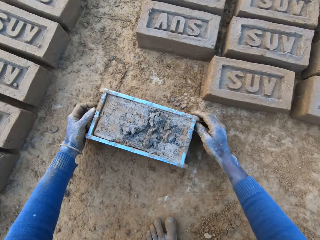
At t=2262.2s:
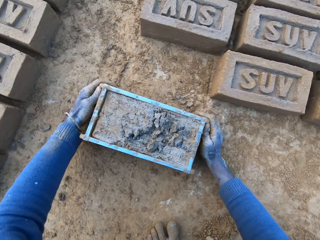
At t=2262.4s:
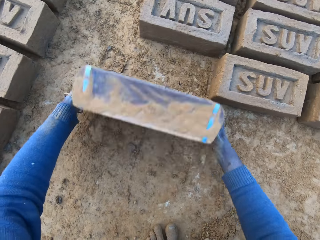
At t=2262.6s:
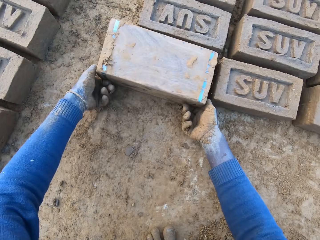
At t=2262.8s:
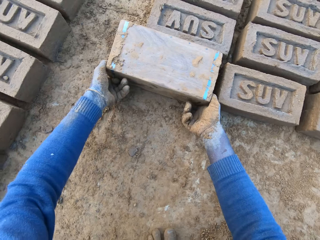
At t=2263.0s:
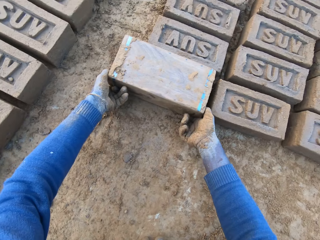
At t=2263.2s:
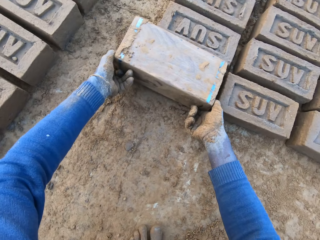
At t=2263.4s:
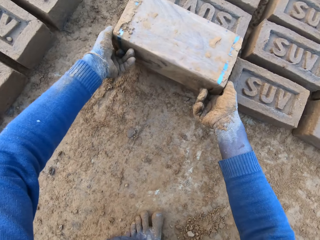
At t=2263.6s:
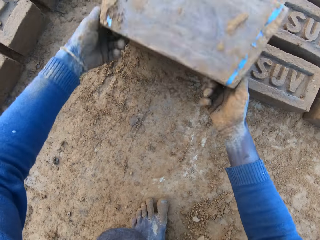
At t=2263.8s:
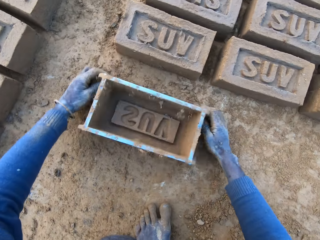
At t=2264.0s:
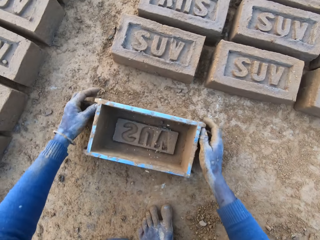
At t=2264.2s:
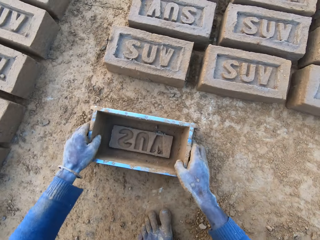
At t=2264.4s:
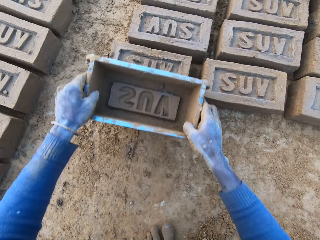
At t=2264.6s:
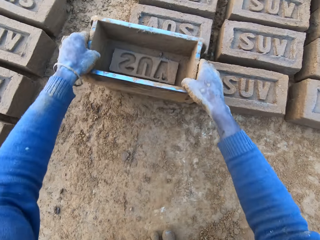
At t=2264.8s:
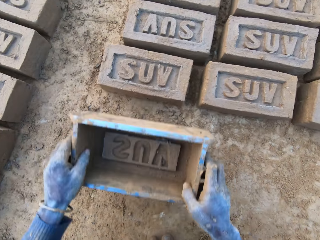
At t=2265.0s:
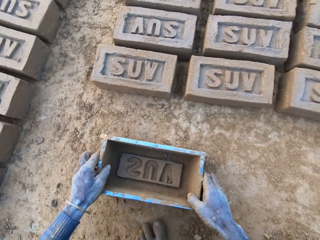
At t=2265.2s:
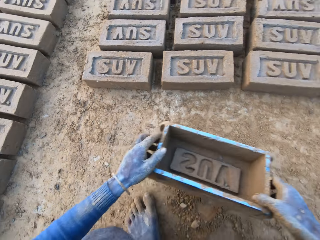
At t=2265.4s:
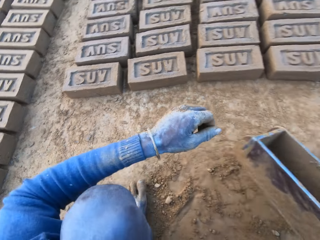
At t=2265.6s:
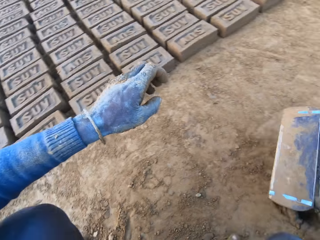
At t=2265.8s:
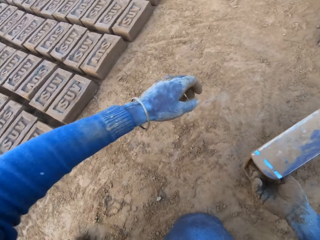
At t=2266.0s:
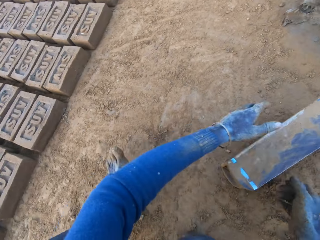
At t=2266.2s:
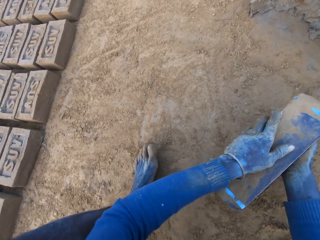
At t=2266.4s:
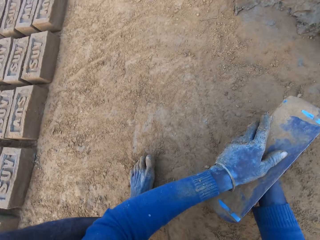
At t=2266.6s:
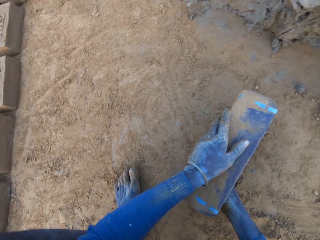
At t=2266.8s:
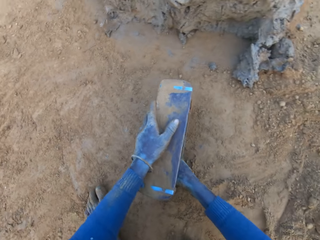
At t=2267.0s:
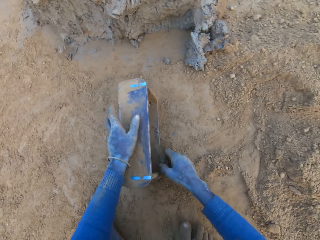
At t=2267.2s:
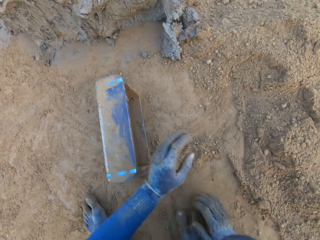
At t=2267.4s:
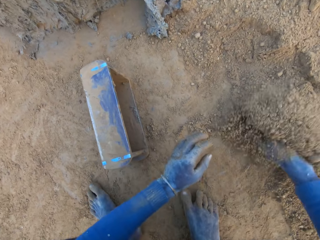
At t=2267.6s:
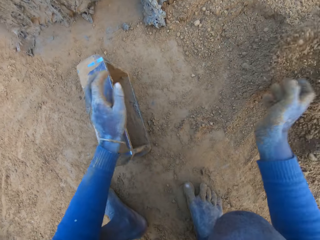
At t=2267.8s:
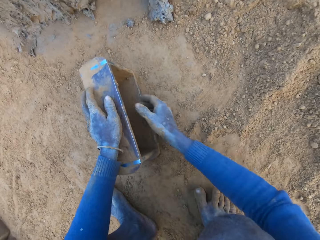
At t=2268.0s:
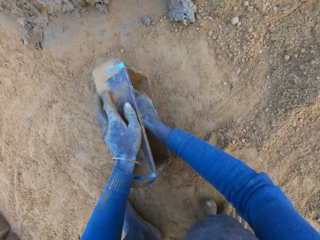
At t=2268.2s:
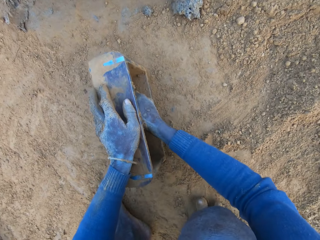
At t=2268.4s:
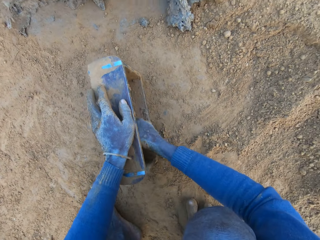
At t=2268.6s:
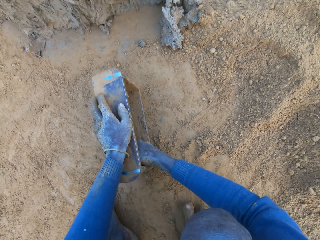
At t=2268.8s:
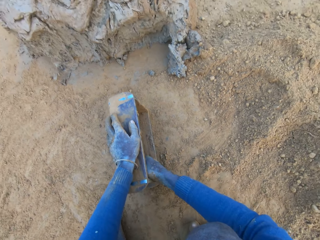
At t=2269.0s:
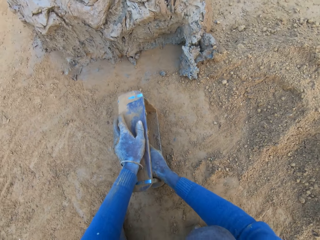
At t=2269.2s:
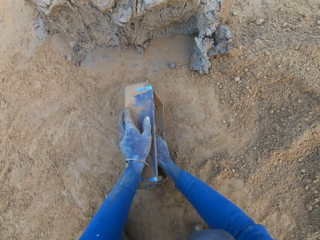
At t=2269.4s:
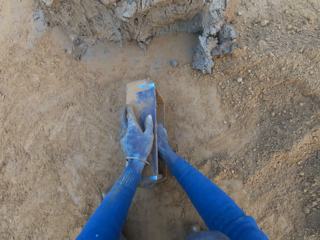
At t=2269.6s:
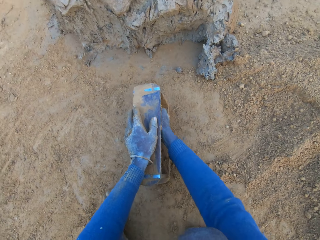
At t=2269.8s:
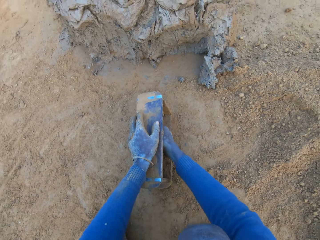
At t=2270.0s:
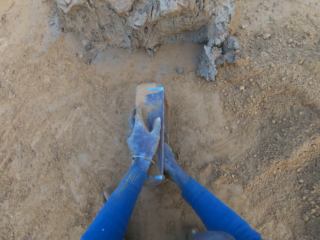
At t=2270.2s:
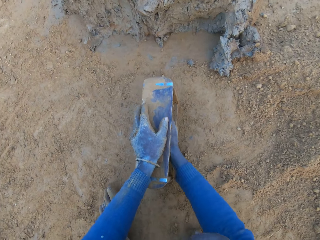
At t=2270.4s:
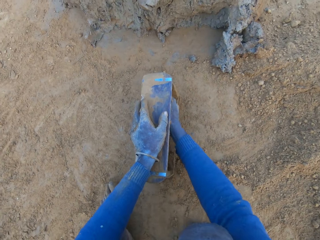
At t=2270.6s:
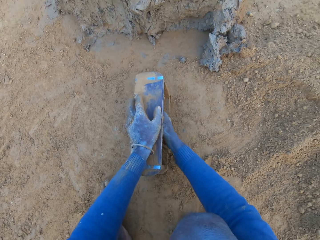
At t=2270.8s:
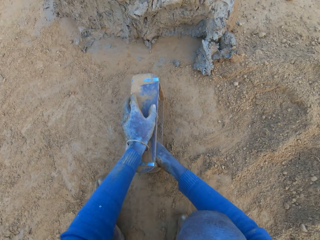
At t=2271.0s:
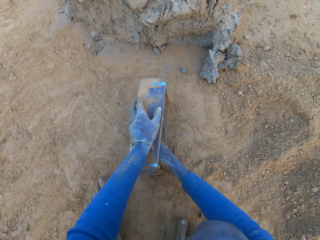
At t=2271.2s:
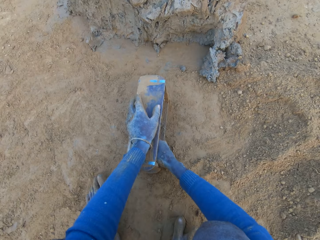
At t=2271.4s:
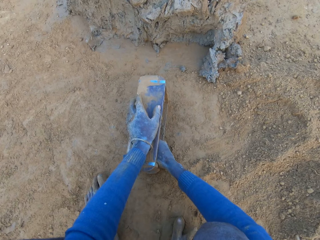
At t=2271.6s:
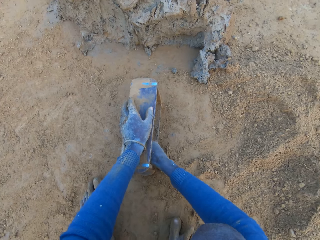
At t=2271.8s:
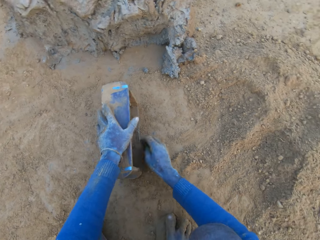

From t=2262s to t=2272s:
The camera wearer turns the clay mould or box on the ground. They put the mud aside. They remove clay from the mould. They put soil in the box. They wipe the box.

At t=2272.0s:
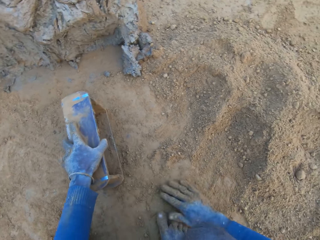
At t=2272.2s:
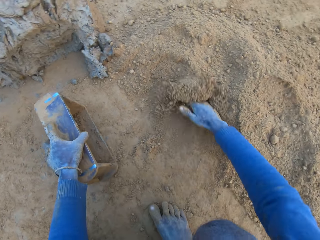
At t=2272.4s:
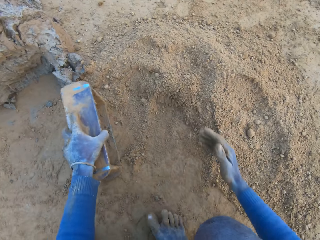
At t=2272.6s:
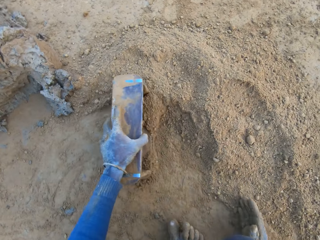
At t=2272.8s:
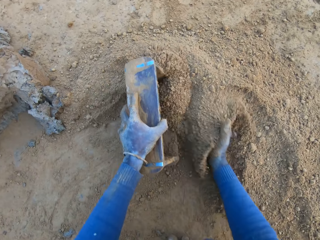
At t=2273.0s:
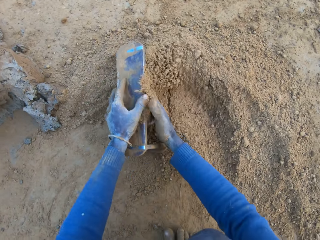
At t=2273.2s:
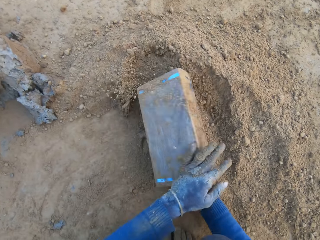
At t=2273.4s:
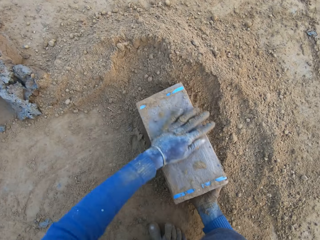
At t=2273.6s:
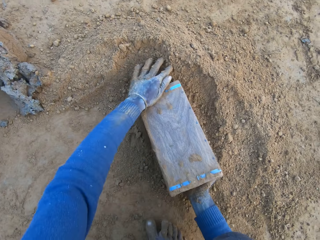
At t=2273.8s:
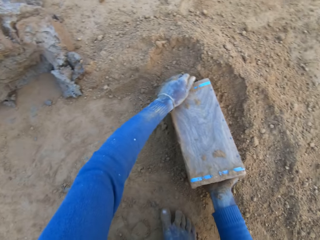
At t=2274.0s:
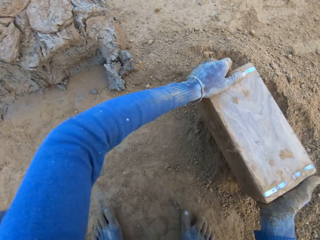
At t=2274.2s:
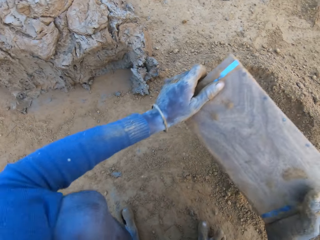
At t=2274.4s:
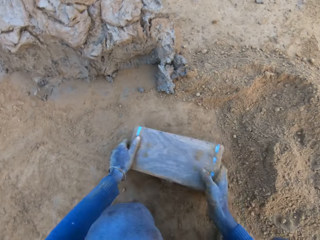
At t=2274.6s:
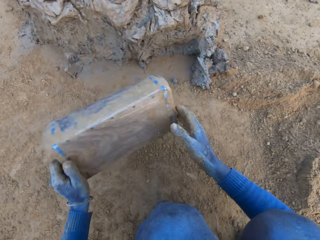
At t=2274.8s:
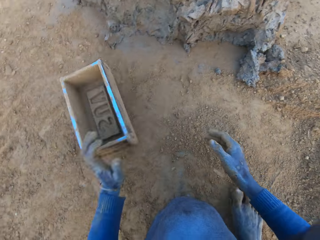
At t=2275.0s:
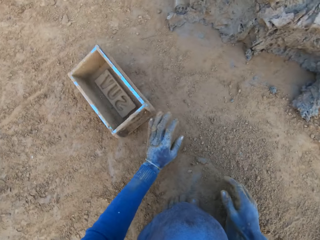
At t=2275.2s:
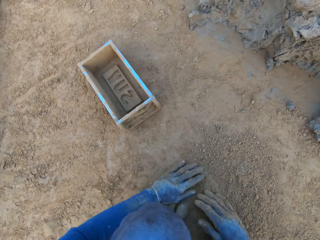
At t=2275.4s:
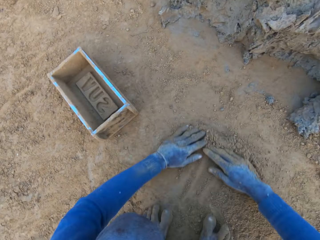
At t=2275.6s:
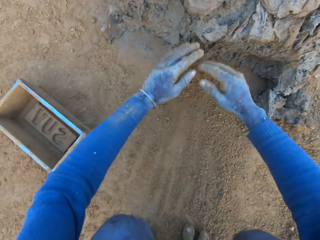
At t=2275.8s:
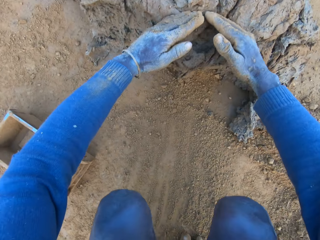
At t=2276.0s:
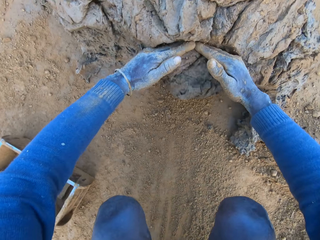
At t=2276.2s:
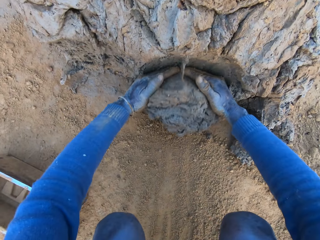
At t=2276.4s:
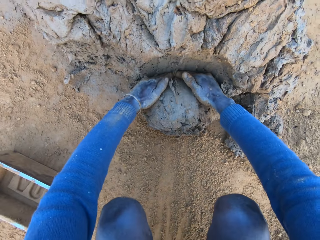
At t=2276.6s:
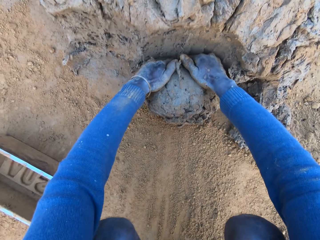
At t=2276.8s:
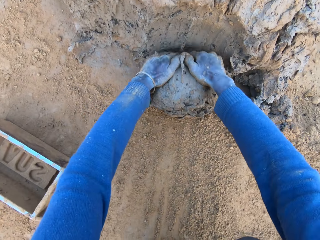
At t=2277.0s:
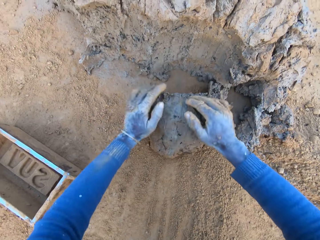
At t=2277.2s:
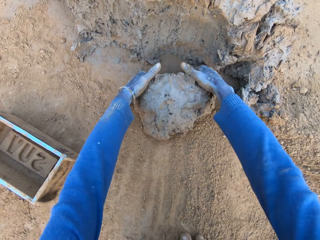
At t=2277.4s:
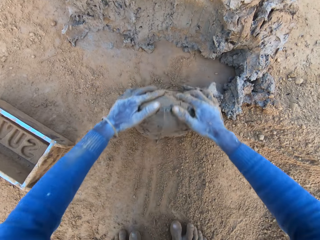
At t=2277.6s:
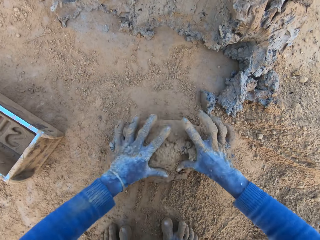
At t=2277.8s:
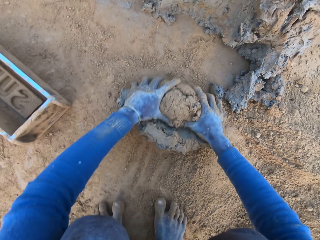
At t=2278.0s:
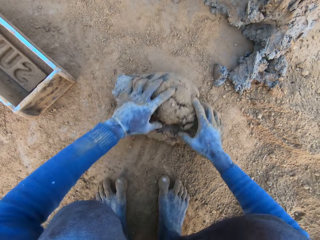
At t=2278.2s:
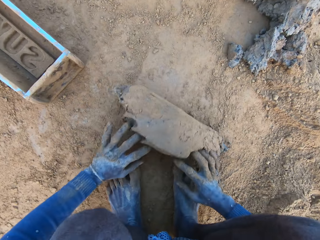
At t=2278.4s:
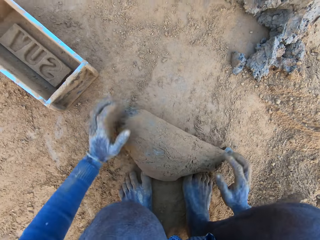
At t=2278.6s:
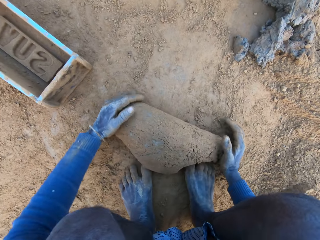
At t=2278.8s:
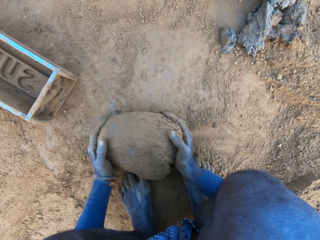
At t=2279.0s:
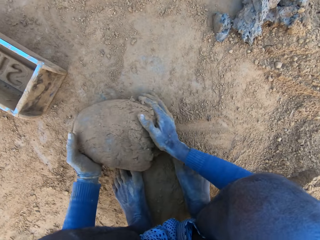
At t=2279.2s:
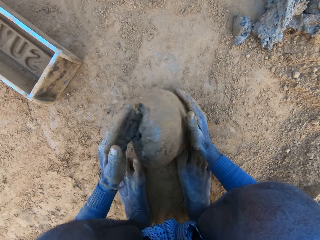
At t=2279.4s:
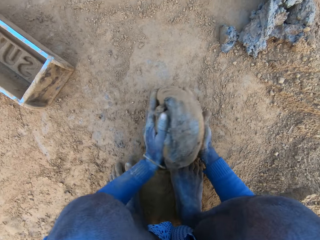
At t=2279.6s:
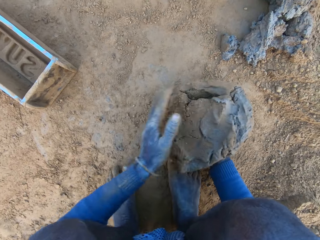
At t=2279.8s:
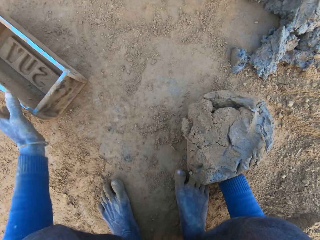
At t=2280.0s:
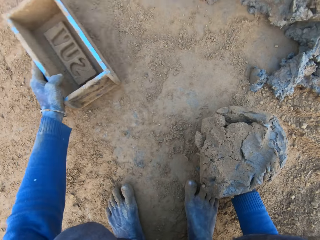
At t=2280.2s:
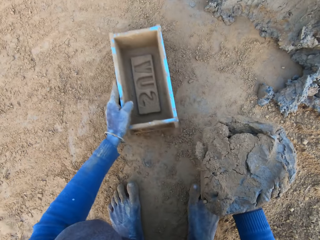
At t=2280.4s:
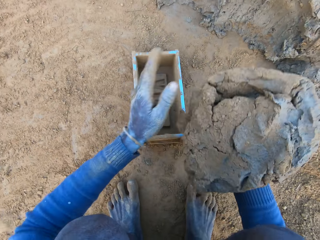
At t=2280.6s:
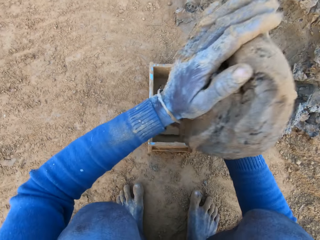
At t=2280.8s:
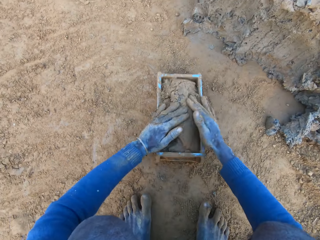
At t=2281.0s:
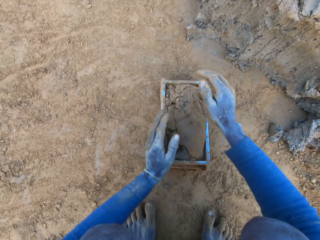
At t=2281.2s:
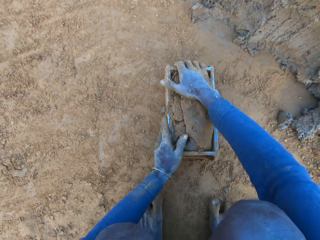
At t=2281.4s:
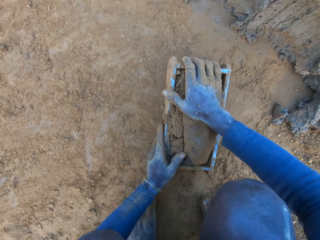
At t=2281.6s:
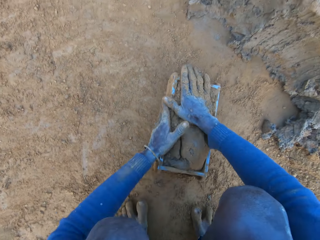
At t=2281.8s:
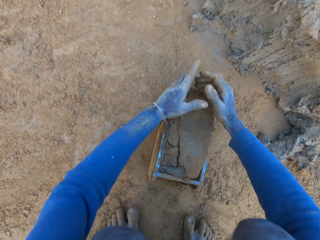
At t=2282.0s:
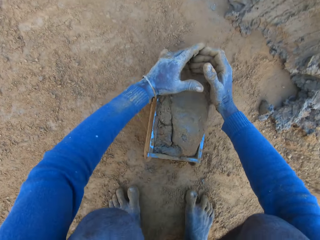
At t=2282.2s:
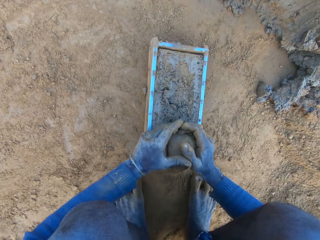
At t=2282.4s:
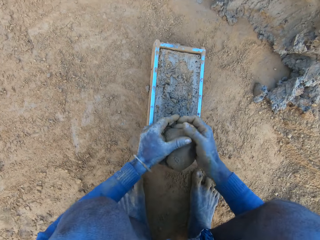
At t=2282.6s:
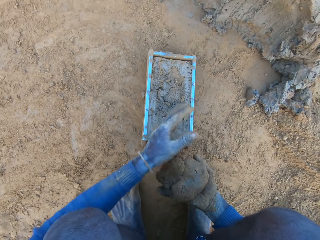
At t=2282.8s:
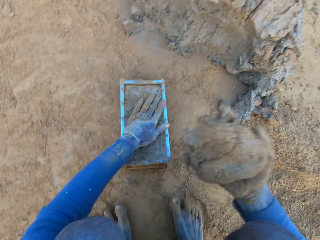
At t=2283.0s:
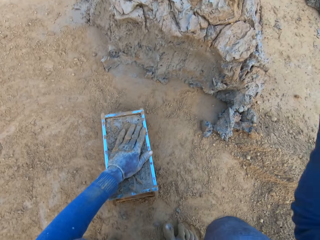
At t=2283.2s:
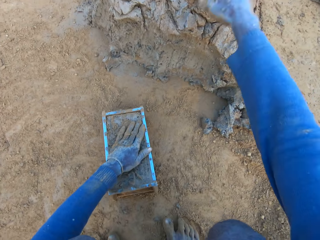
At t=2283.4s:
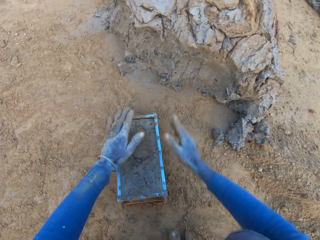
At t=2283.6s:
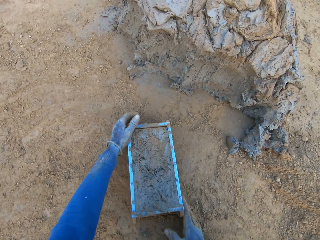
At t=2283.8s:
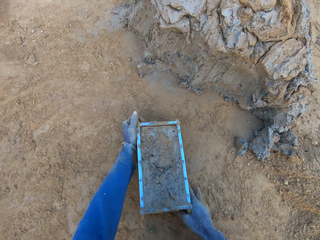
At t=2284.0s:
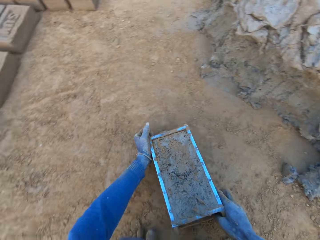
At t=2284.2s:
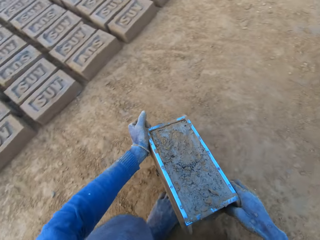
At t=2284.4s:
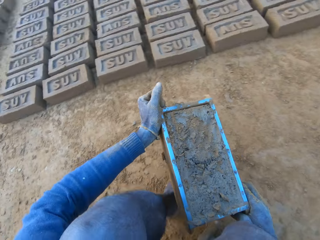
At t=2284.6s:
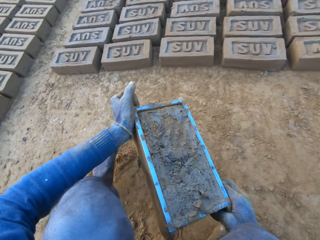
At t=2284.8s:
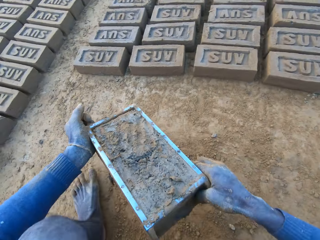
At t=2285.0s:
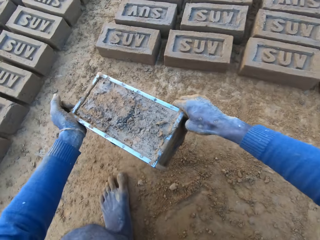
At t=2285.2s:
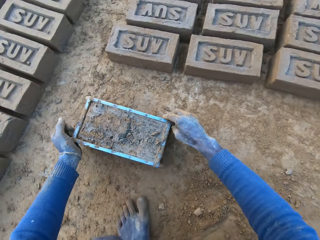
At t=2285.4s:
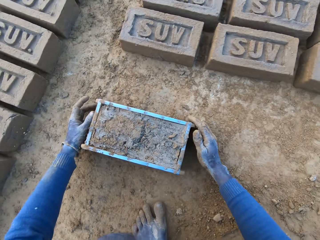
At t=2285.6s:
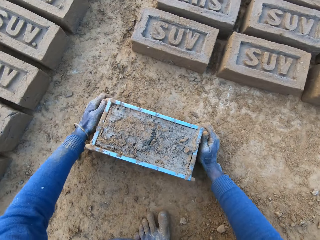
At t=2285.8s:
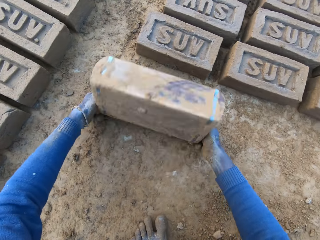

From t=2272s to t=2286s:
The camera wearer packs sand into the clay mould with his right hand. He pours the sand out of the clay mould. He drops the clay mould on the ground. He rubs his hands on sand. He packs clay from the clay mud with his hands. He presses the clay with his hands. He adjusts the clay mould with his left hand. He puts the clay into the clay mould. He scrapes clay from the mould with his hands. He cuts off the mud. He drops the mud. He moves the clay mould on the ground with his hands.
